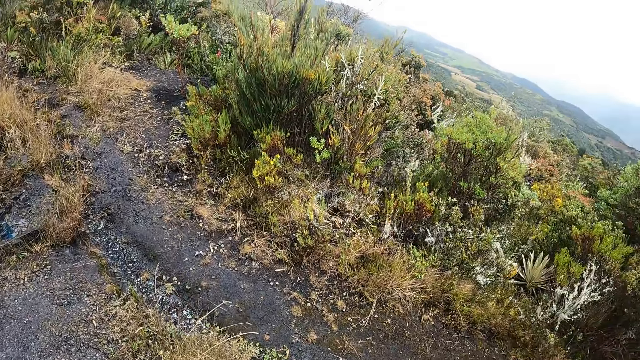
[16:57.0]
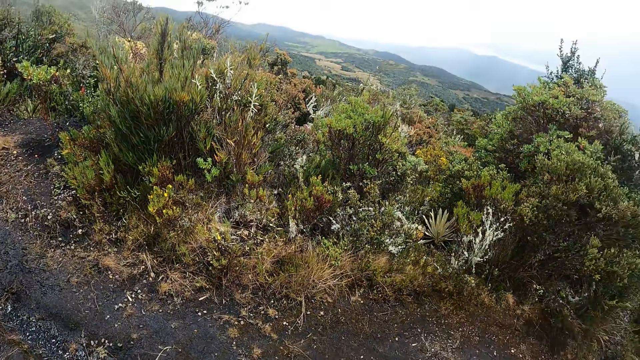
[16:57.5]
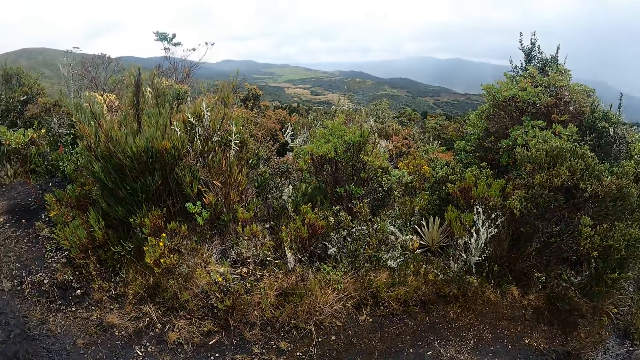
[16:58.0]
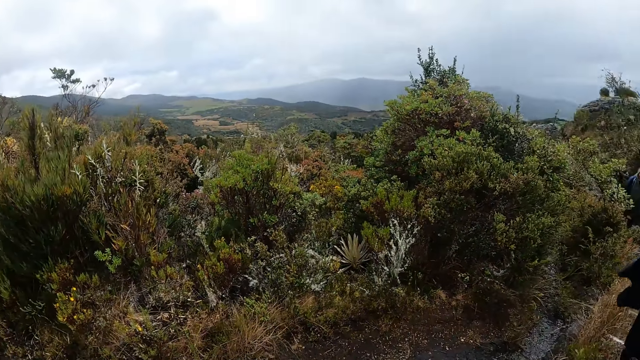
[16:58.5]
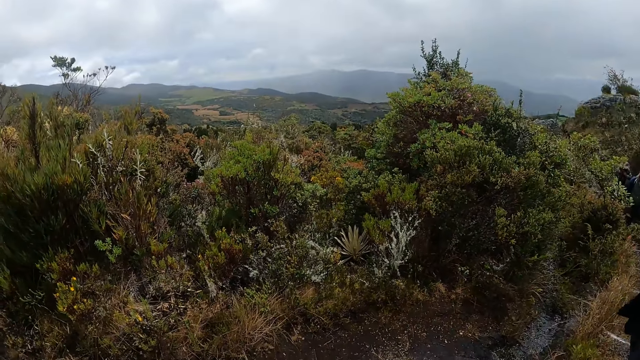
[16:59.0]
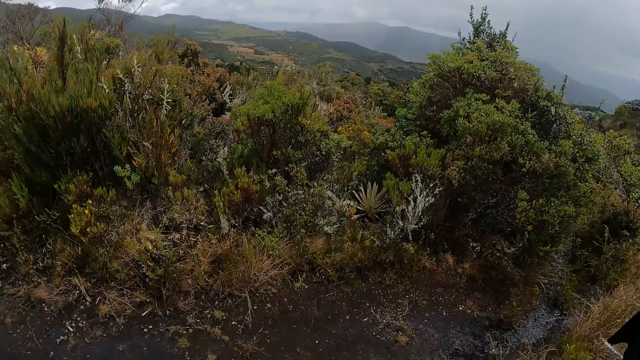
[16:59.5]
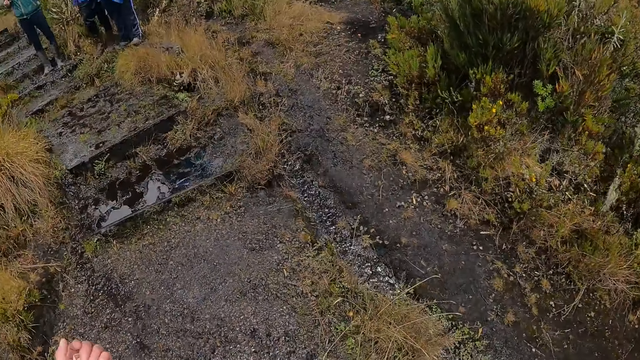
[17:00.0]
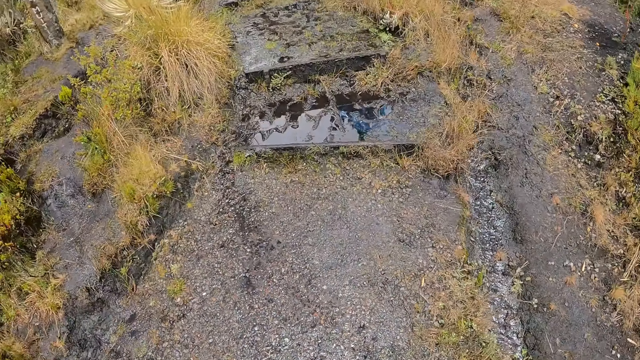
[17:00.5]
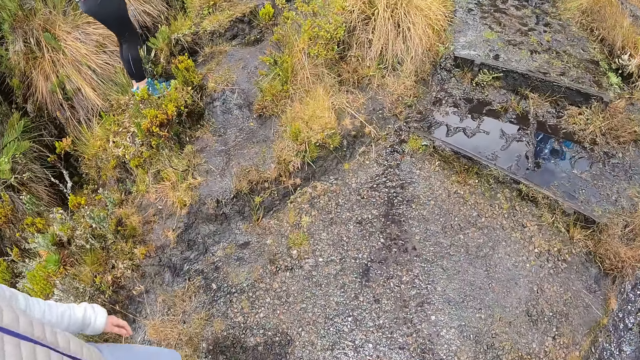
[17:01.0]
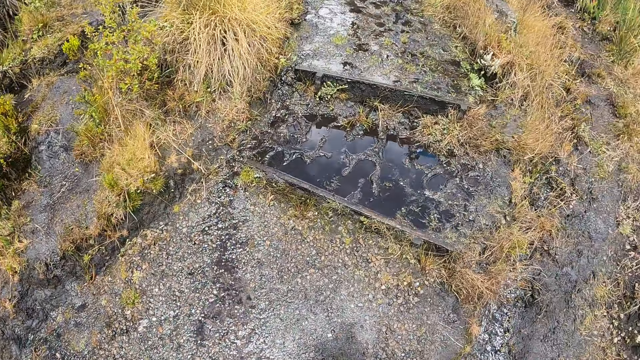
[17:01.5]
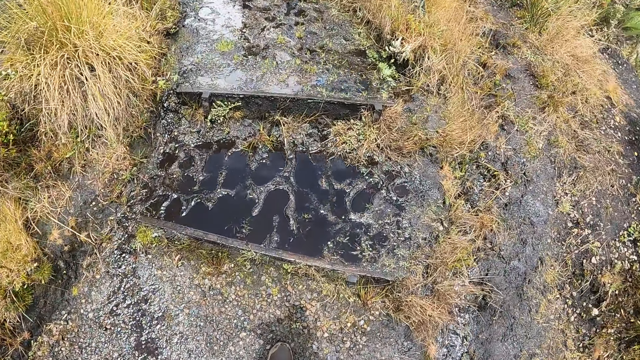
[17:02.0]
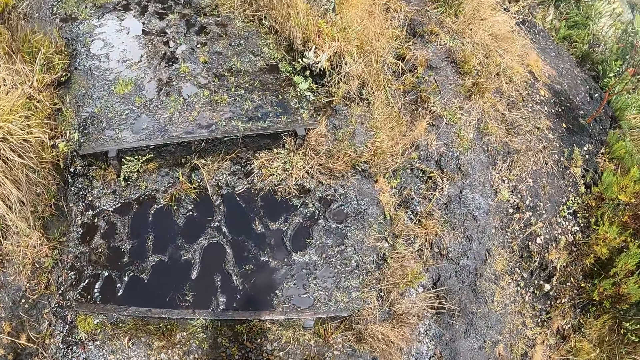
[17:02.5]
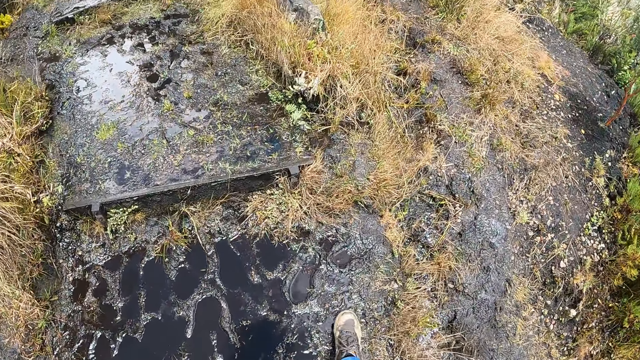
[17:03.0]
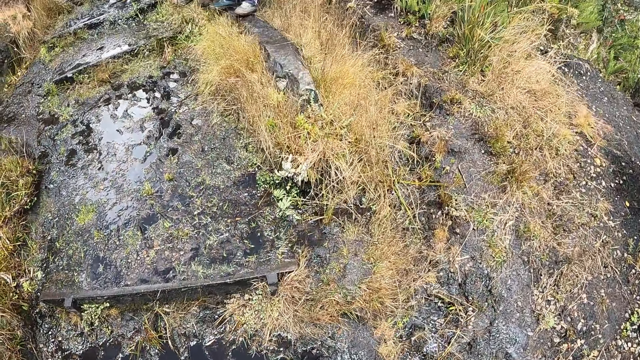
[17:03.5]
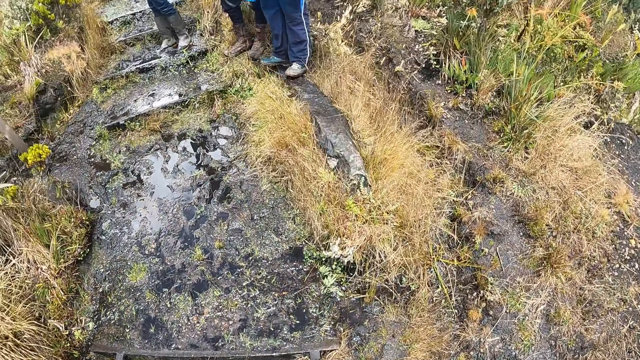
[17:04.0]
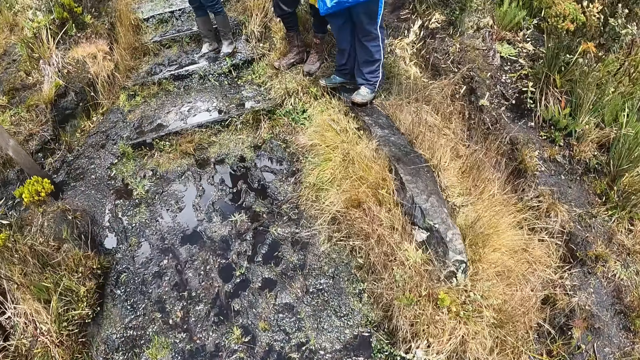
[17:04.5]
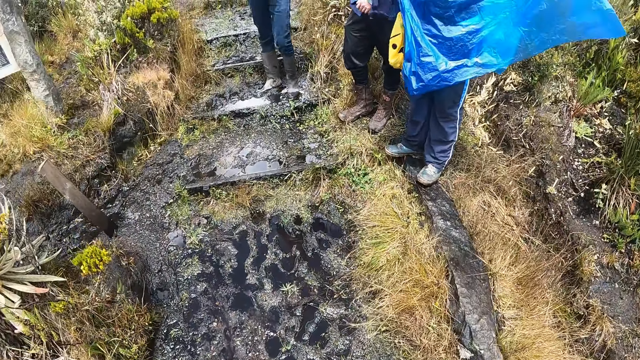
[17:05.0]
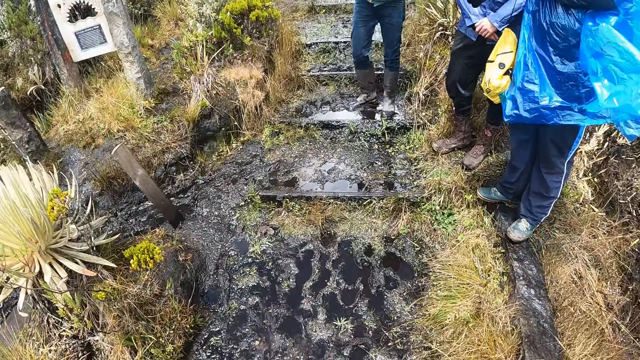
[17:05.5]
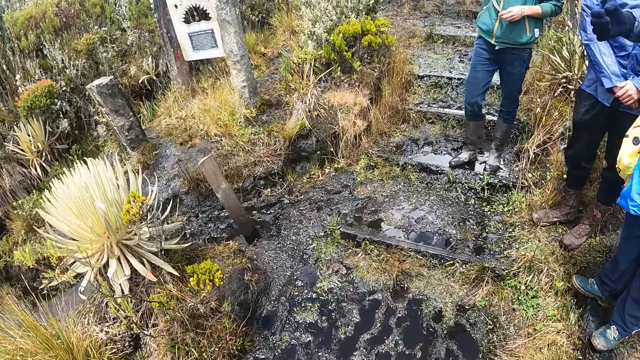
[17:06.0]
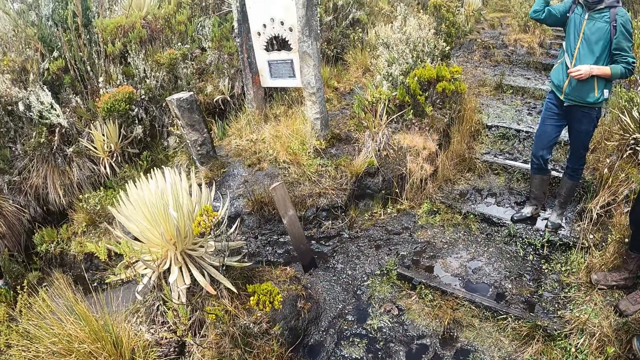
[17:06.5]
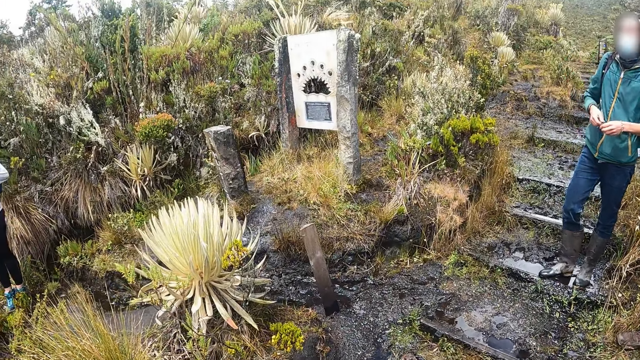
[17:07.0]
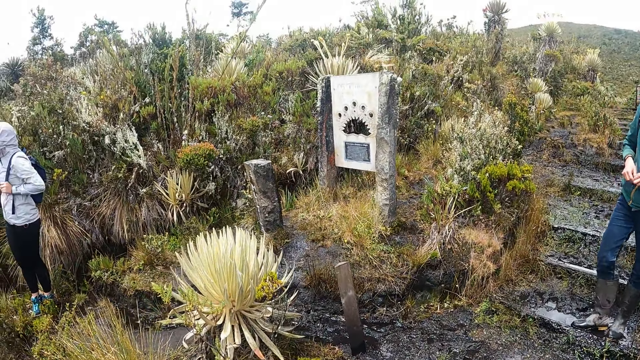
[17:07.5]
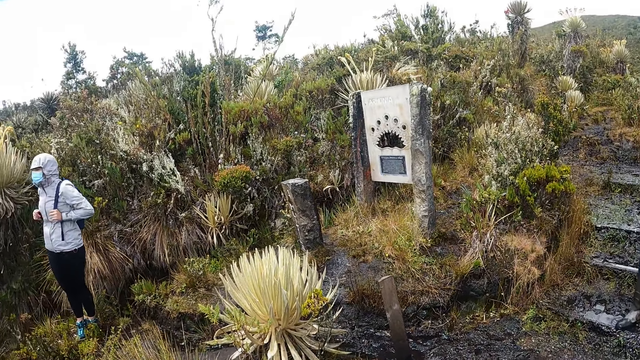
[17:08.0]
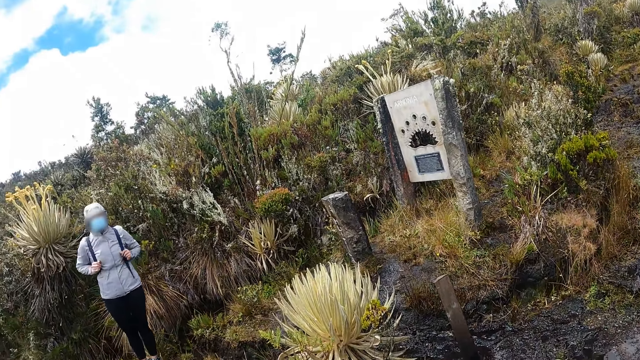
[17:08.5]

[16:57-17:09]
The camera wearer looks around.

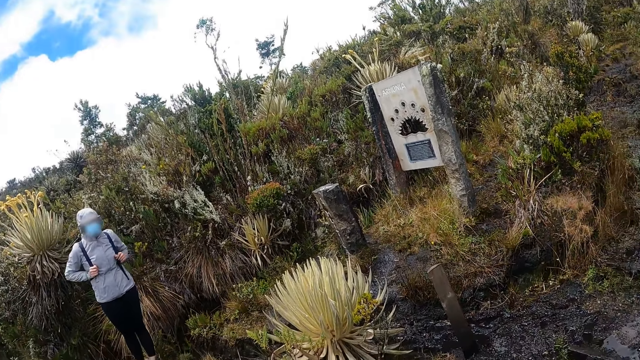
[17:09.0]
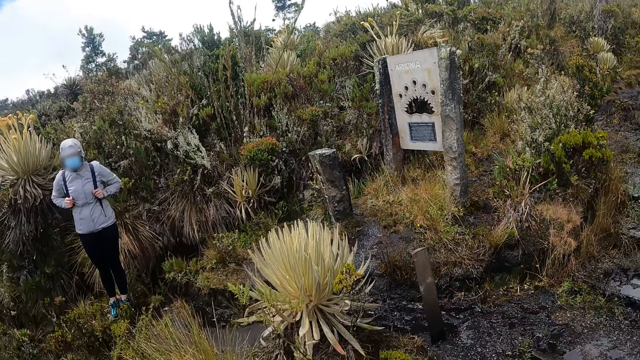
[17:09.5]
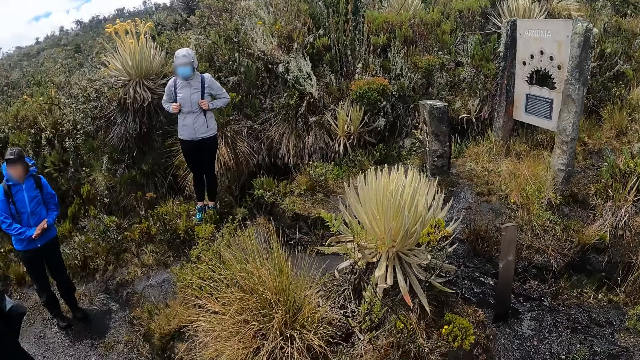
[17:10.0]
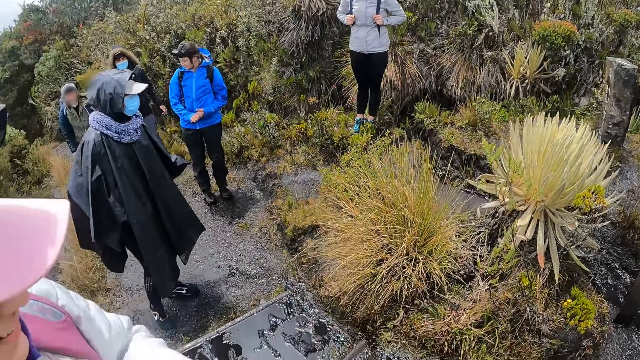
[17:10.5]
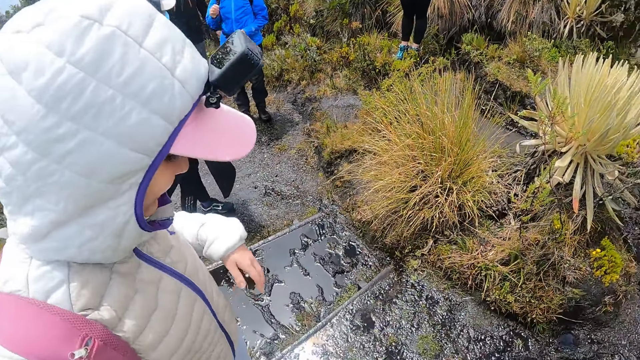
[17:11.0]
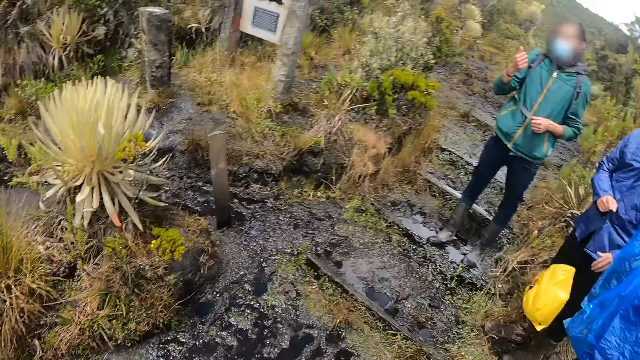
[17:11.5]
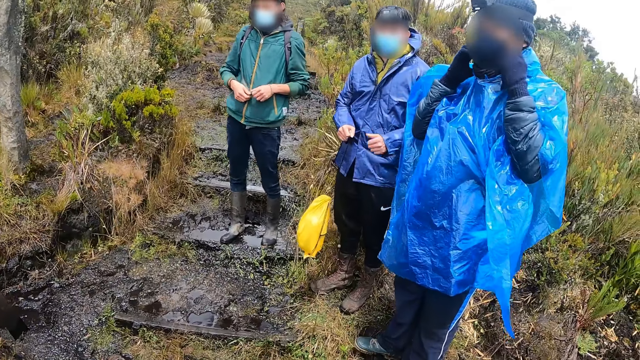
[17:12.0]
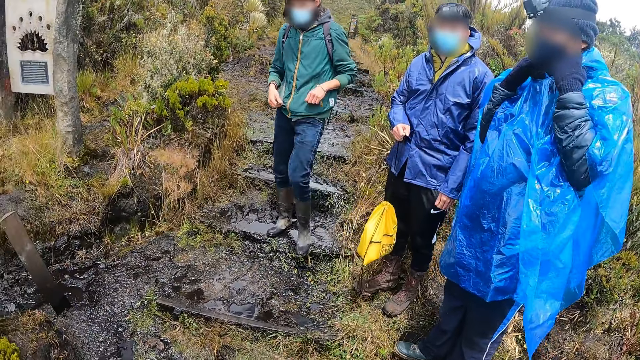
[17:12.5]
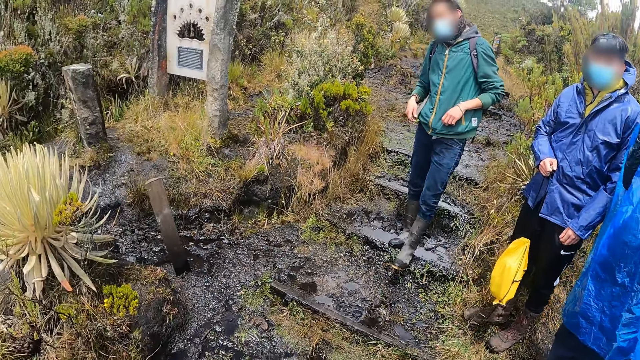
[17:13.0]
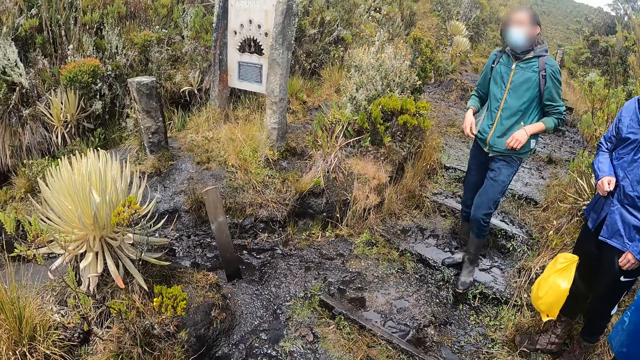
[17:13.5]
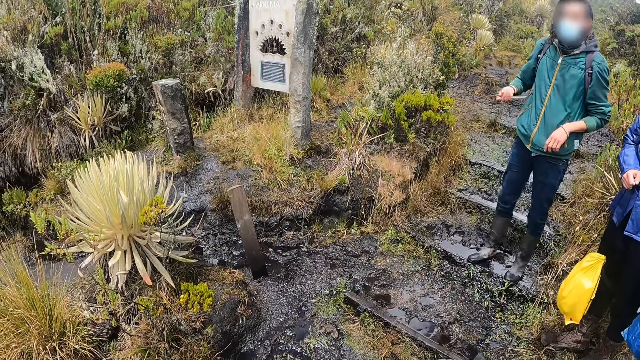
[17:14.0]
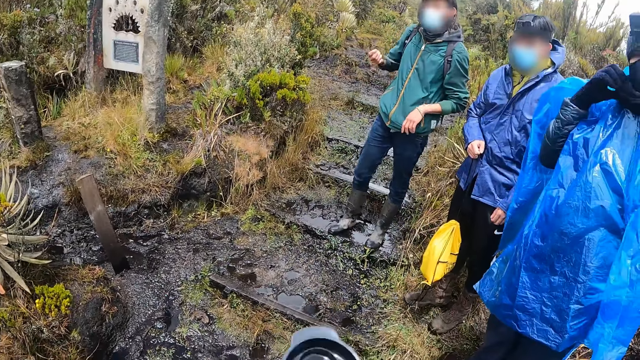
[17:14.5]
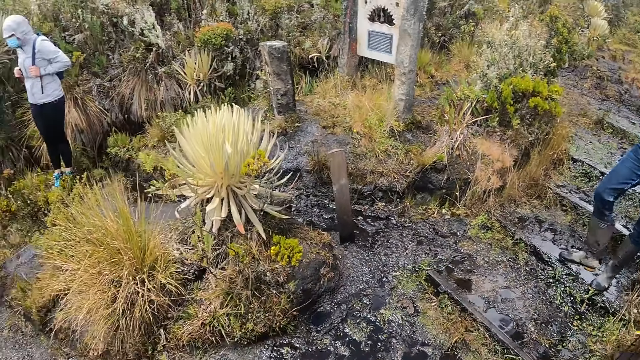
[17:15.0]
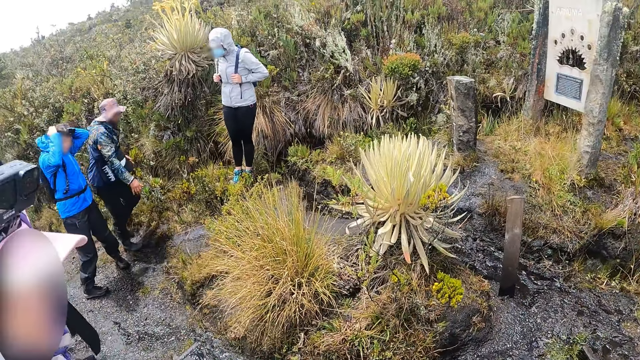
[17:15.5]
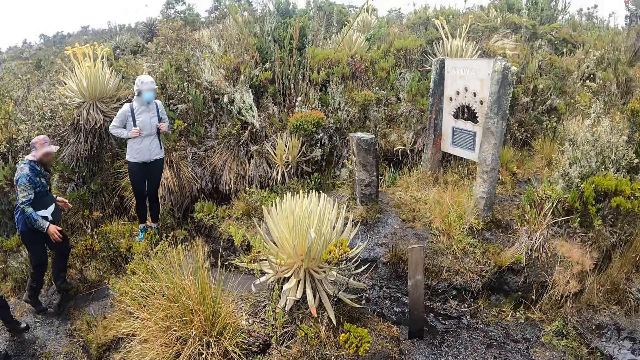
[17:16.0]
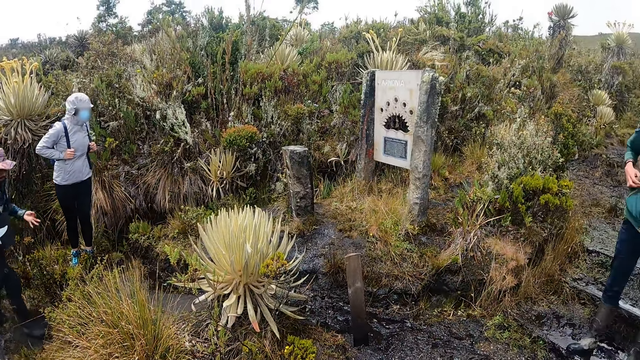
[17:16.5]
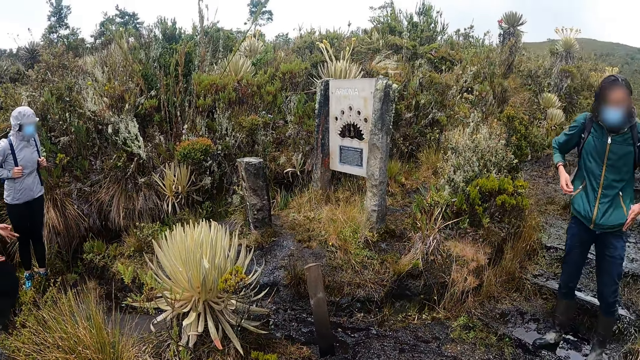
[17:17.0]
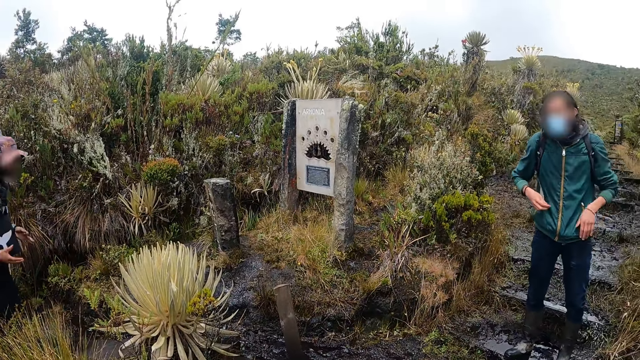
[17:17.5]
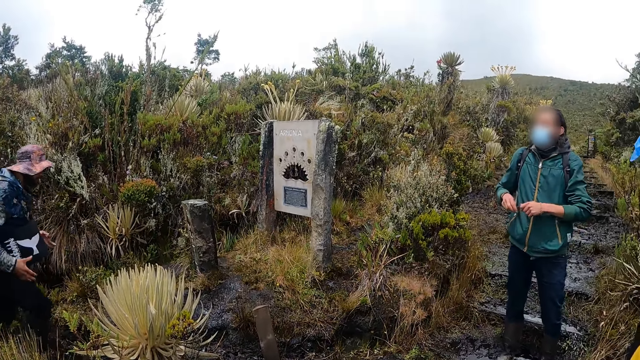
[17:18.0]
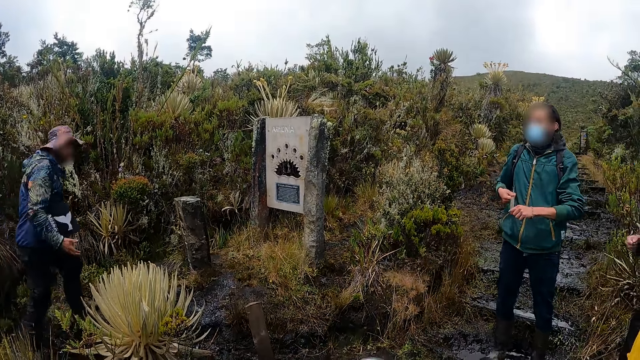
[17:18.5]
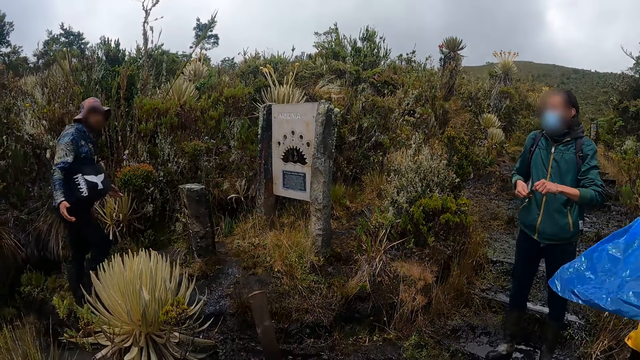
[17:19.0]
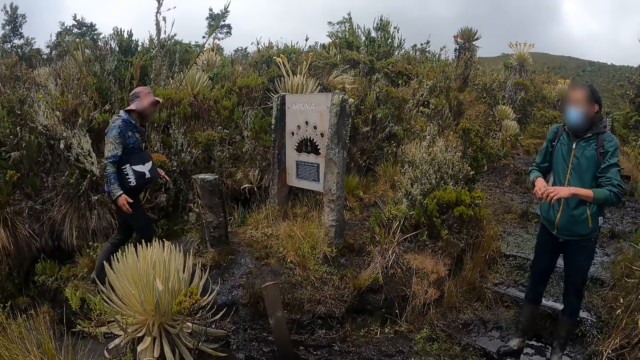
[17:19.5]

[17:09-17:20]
The man interacts with everyone outside.
